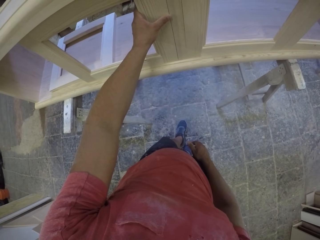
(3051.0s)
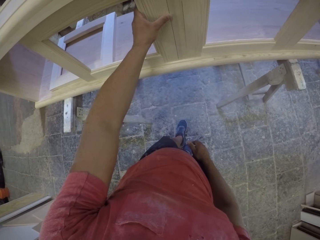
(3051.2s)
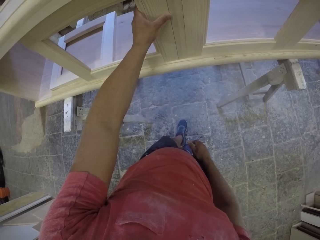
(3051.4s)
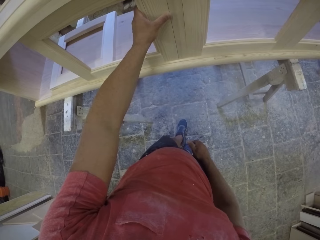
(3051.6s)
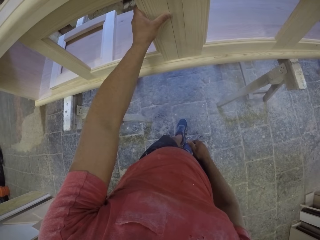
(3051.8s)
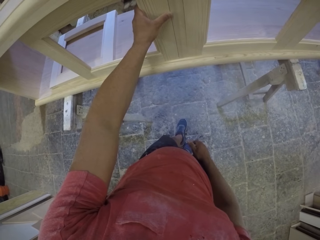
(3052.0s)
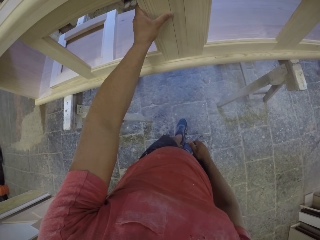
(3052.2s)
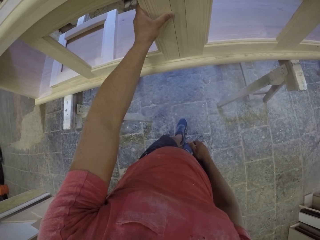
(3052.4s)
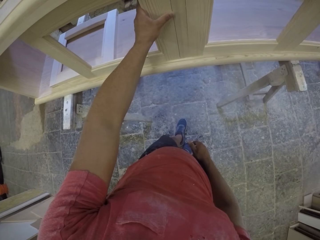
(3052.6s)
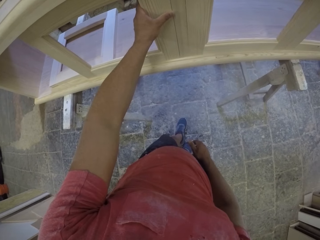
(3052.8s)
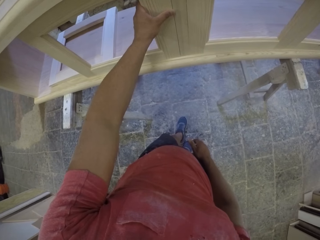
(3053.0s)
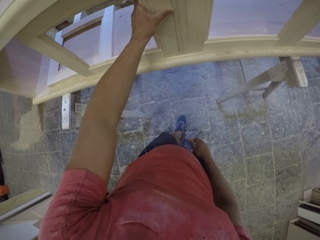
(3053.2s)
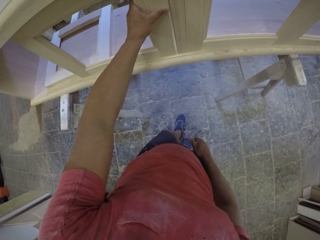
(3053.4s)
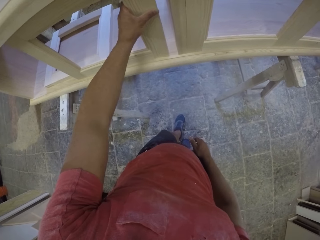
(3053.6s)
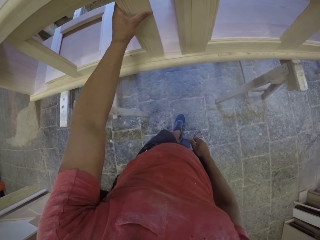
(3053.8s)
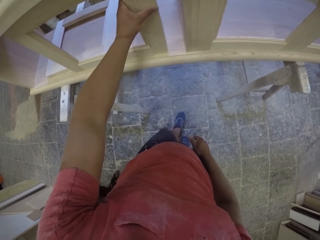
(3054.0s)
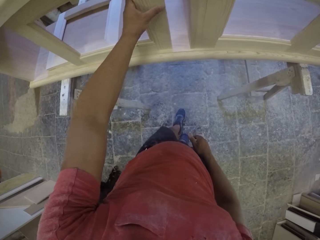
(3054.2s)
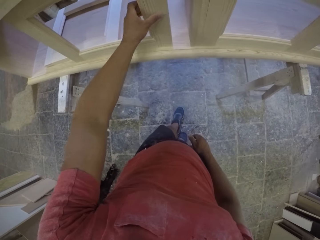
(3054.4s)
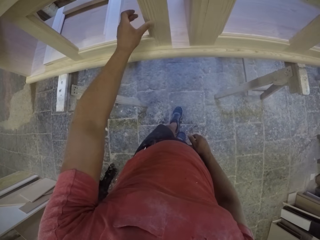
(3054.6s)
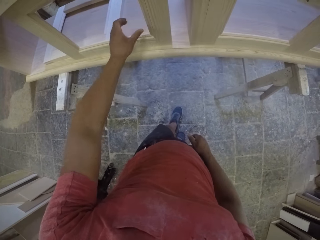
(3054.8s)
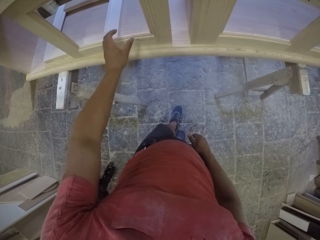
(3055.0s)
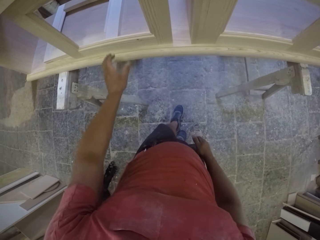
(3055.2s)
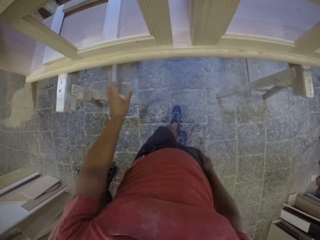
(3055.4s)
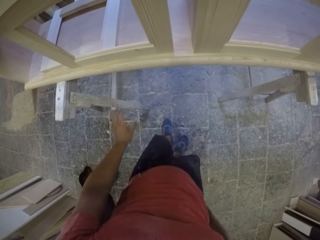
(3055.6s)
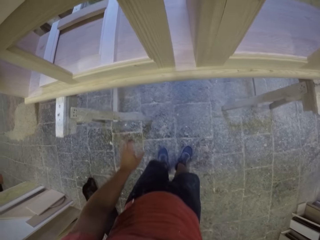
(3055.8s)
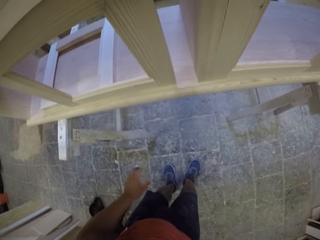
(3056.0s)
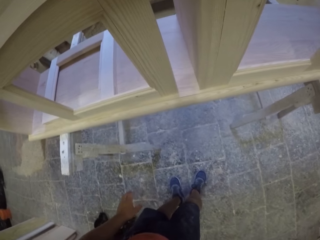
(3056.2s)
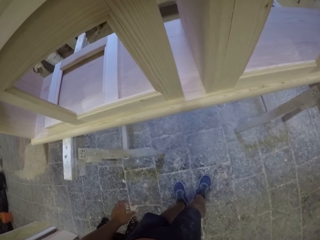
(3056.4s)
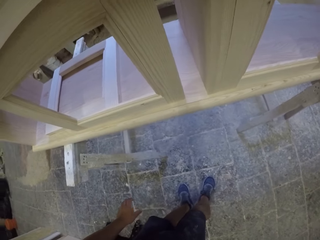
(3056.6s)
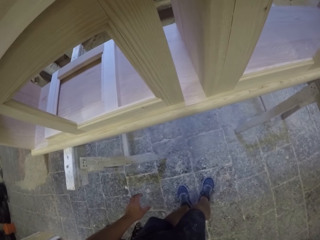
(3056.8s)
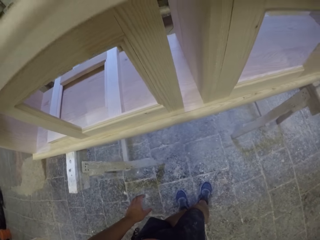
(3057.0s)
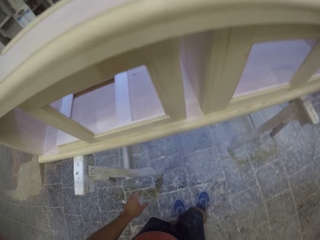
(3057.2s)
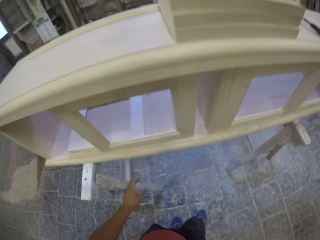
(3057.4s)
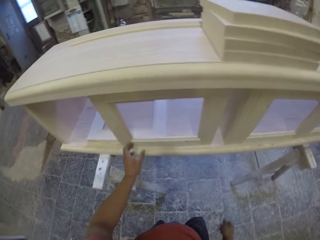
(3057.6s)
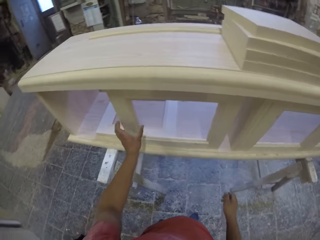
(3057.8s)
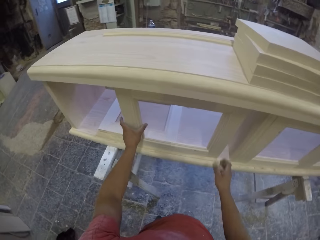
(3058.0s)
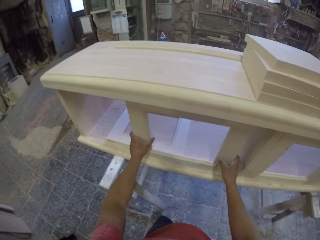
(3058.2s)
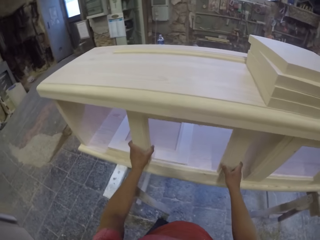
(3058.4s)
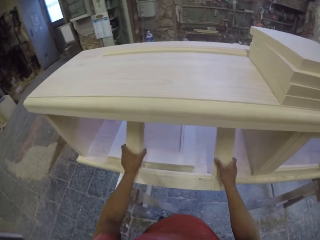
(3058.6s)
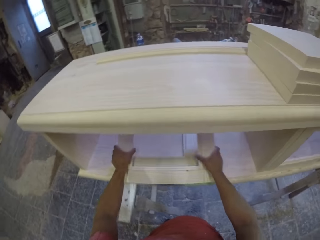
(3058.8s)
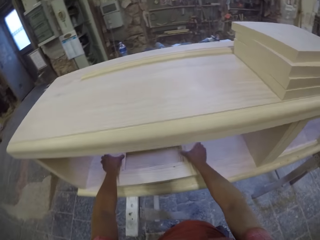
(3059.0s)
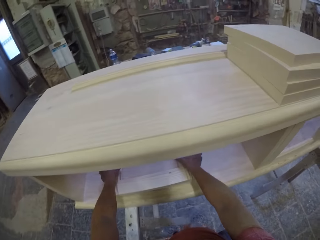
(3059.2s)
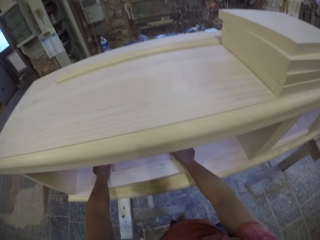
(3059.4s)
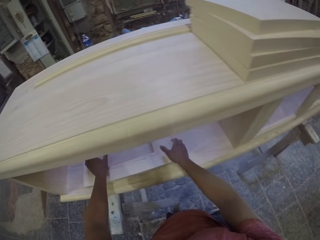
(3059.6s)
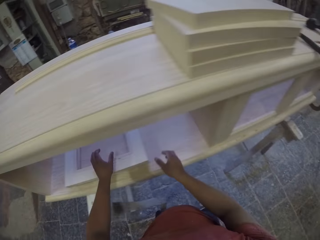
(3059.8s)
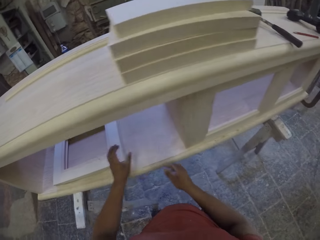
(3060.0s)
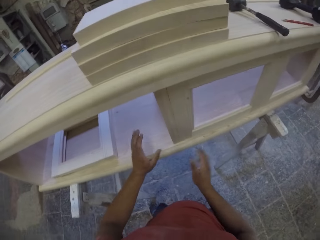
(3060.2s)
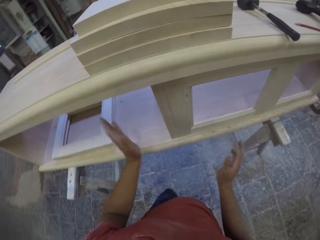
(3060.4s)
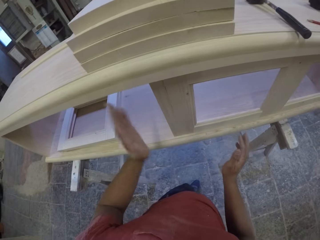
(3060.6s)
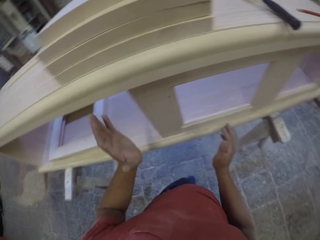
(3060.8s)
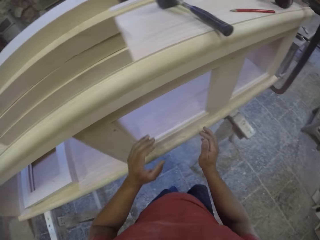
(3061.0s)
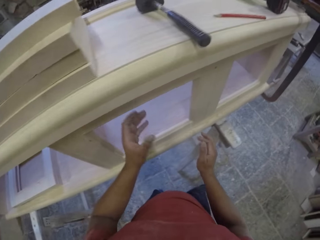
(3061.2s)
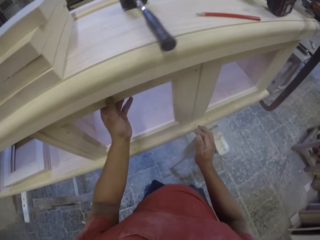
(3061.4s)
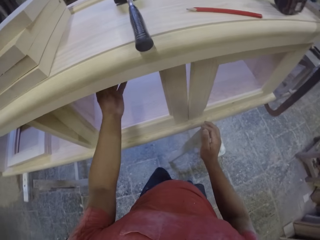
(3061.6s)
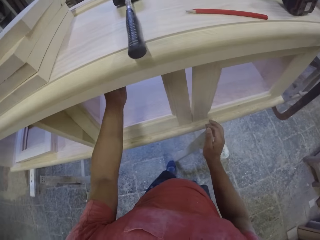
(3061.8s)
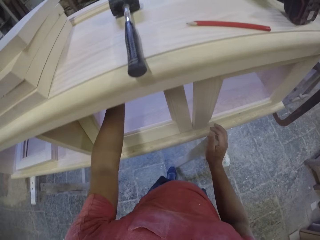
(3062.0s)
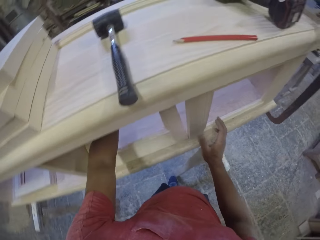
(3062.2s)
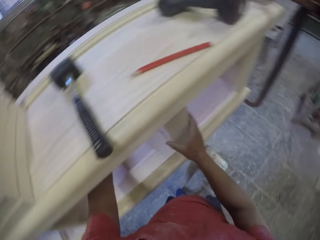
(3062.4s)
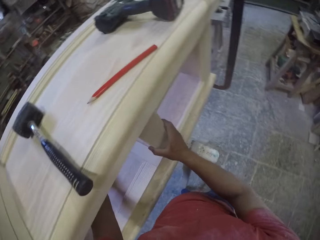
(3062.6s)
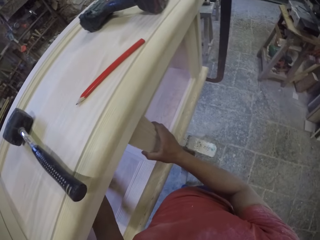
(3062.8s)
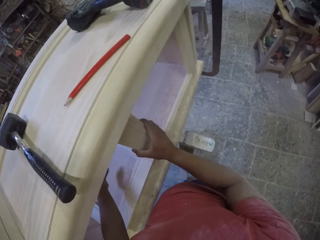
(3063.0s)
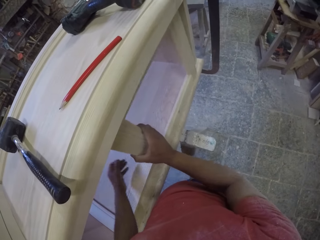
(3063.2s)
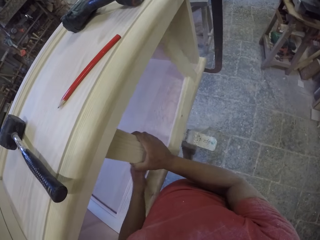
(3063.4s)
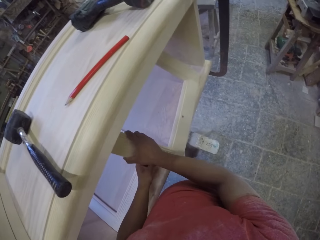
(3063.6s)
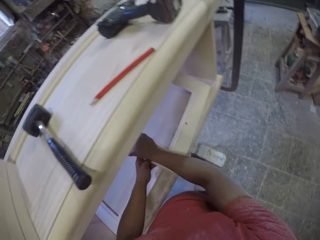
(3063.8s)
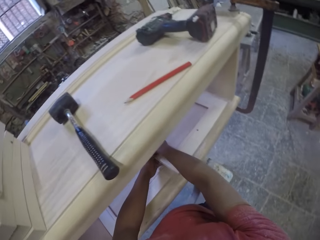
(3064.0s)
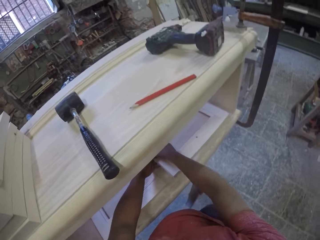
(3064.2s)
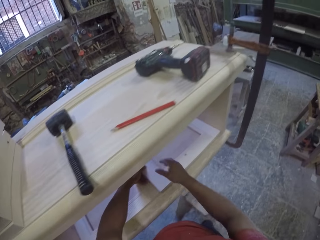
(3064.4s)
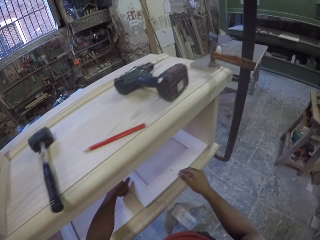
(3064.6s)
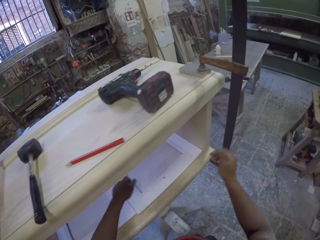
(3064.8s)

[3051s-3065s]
The camera wearer slides the piece of wood. They gaze at the furniture. They disassemble the piece of wood on the furniture. They place the piece of wood inside the furniture. They disassemble pieces of wood on the furniture.

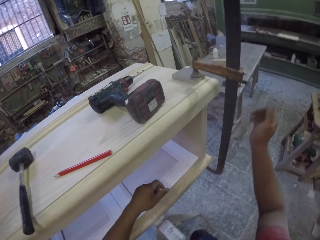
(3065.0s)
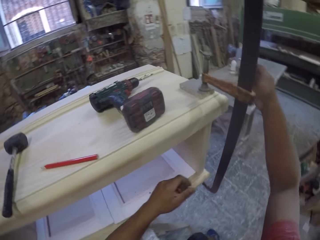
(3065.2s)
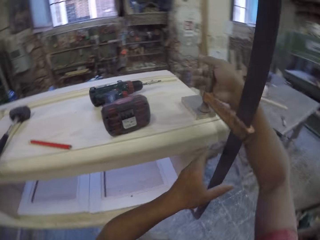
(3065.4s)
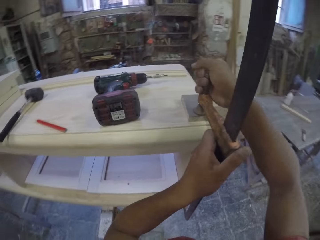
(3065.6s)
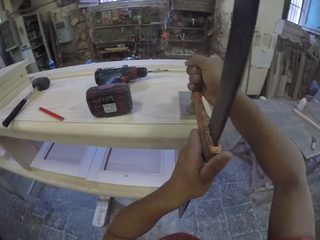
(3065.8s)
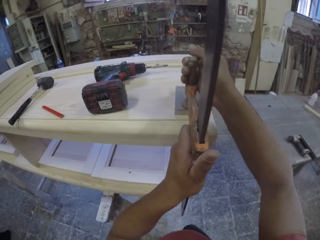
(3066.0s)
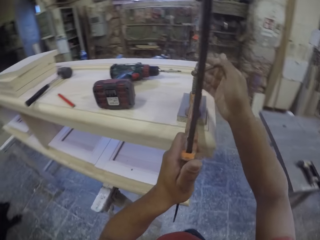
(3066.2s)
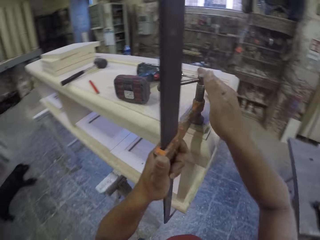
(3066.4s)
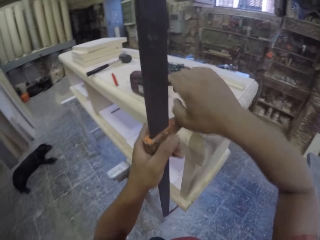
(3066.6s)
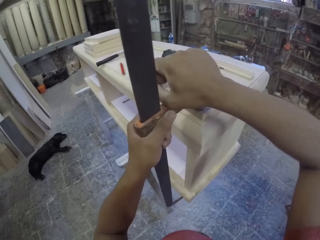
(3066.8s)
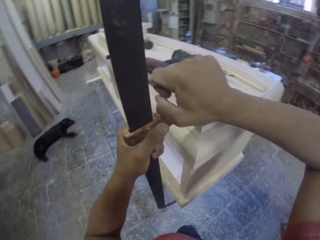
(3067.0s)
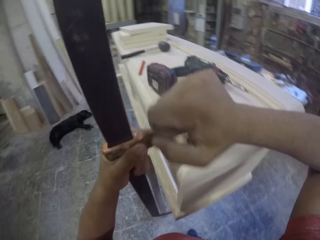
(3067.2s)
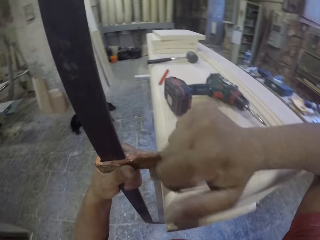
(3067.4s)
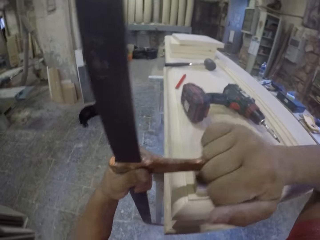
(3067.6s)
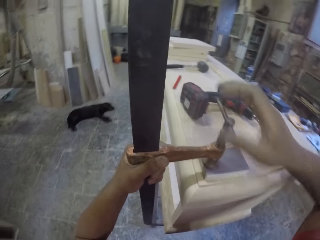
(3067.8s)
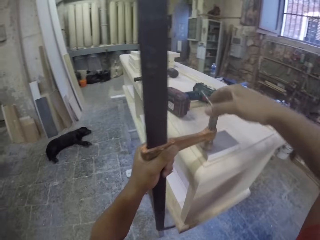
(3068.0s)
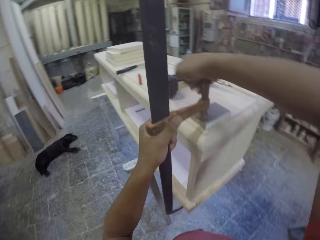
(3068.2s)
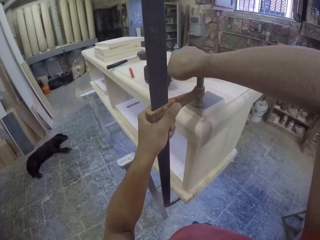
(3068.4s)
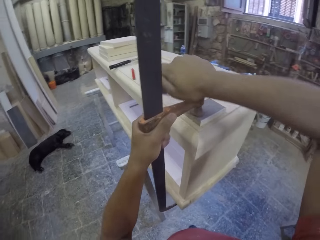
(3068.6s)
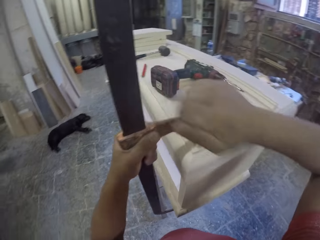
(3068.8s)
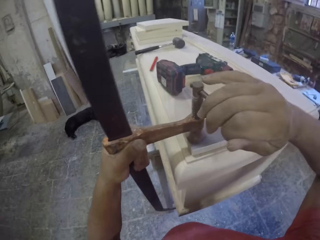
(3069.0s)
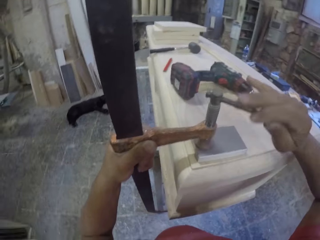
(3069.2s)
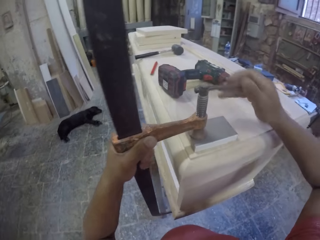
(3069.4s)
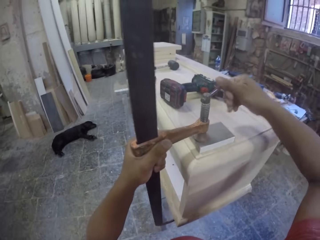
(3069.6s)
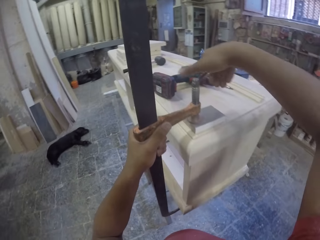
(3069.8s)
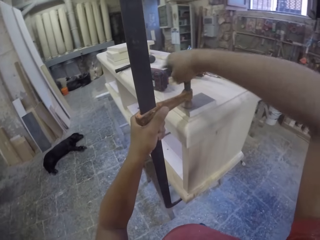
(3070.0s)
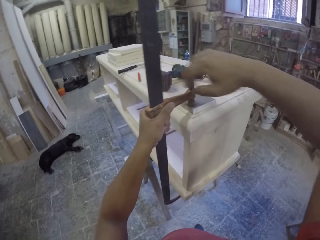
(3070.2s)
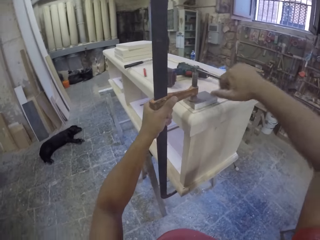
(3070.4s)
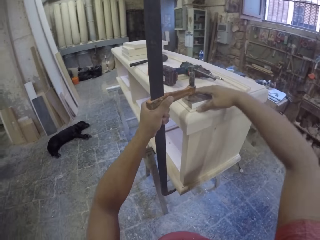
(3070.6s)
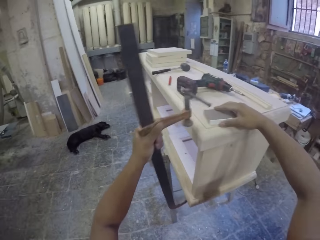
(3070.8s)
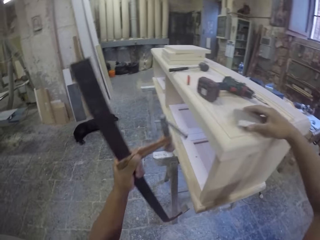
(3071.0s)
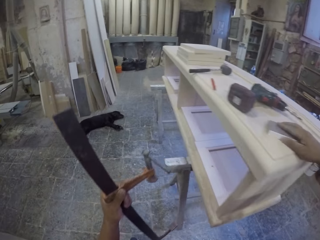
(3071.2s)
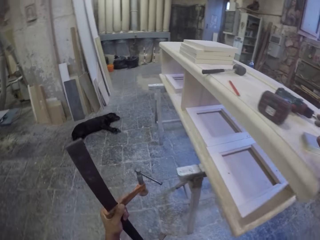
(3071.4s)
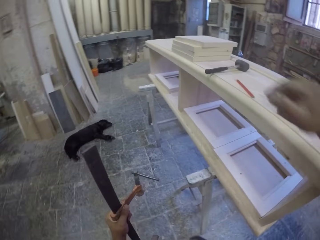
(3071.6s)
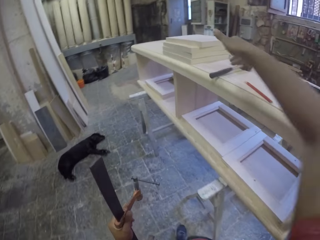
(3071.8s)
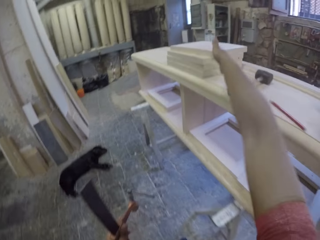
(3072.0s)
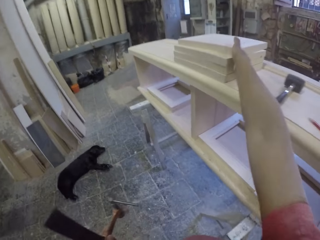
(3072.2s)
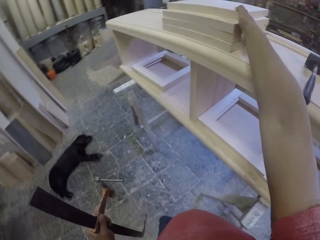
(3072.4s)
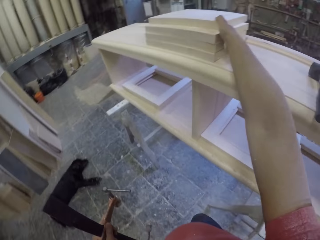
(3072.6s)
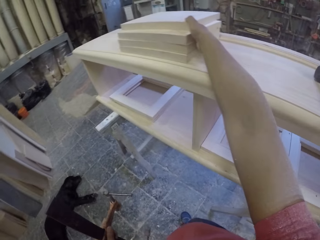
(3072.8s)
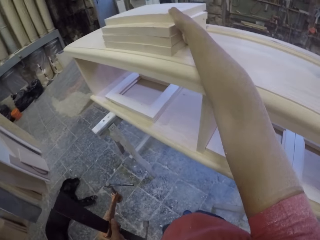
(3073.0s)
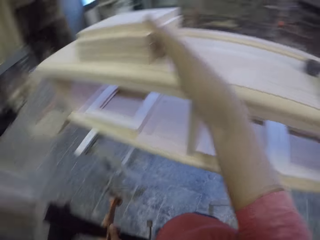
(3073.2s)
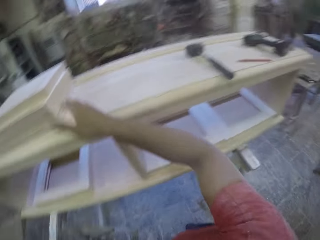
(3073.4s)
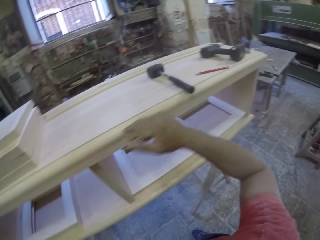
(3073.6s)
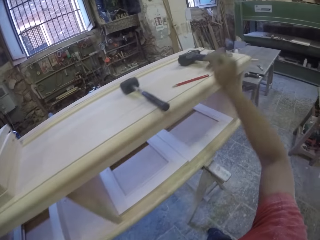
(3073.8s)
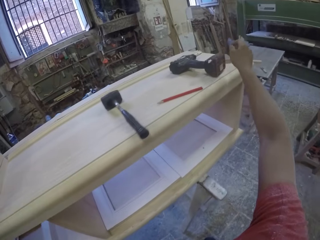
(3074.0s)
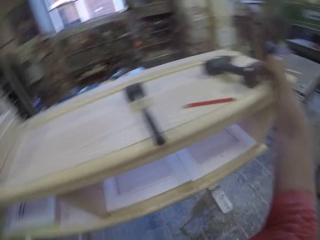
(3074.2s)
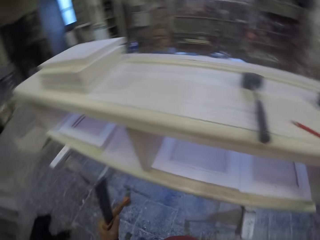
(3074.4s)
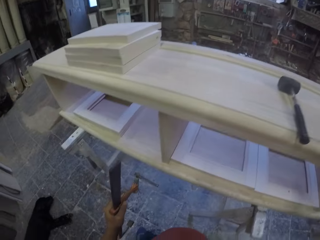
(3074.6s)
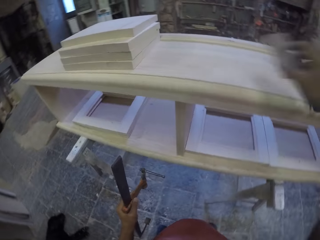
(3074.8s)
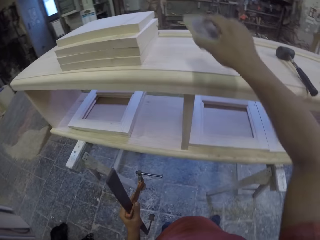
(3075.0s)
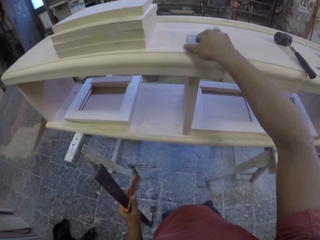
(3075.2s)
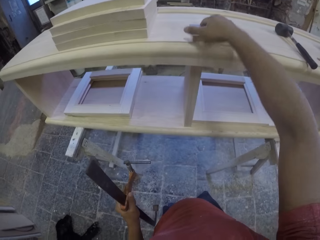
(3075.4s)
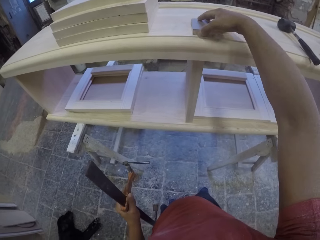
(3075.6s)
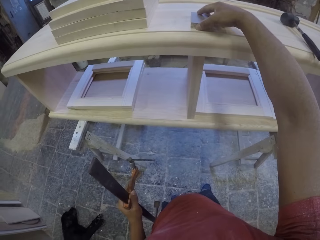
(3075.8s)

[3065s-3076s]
The camera wearer loosens the clamp on the furniture. He removes the clamp from the drawer. He taps the furniture with a small piece of wood. He holds the clamp. He moves pieces of wood on the furniture with his hands. He holds the clamp. He holds the clamp again. He grabs a small piece of wood. He puts the small piece of wood or marble stone on the furniture. He holds the clamp.
